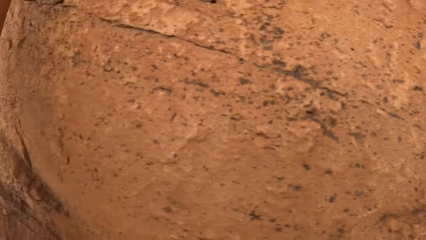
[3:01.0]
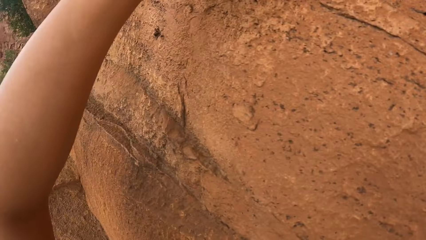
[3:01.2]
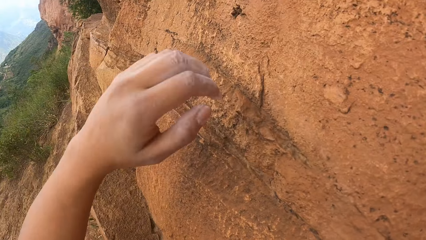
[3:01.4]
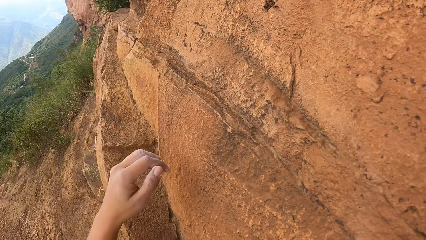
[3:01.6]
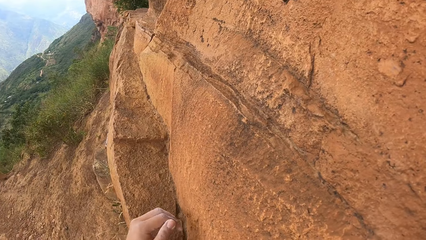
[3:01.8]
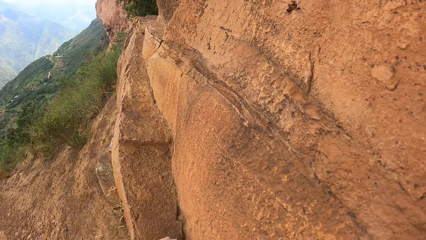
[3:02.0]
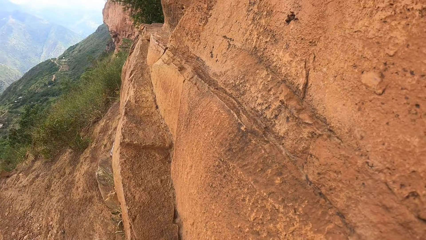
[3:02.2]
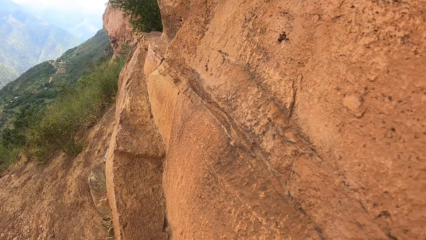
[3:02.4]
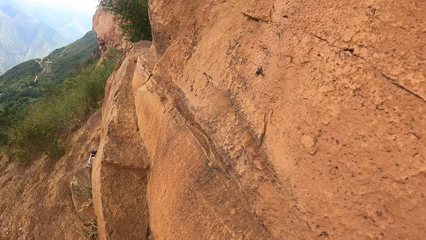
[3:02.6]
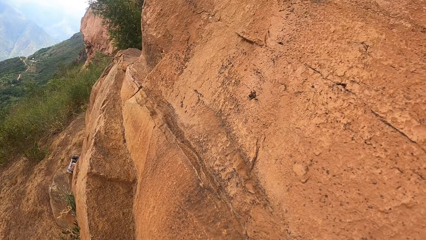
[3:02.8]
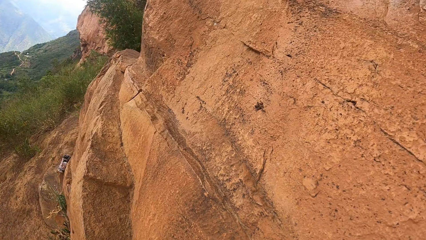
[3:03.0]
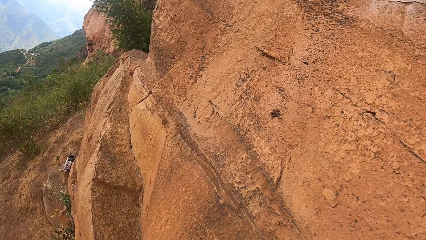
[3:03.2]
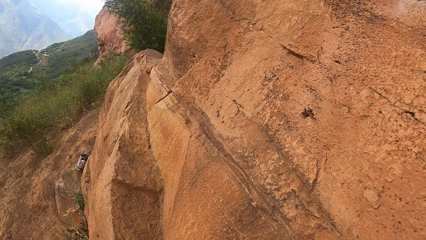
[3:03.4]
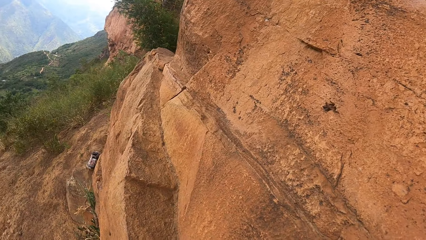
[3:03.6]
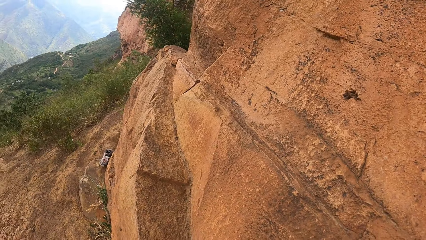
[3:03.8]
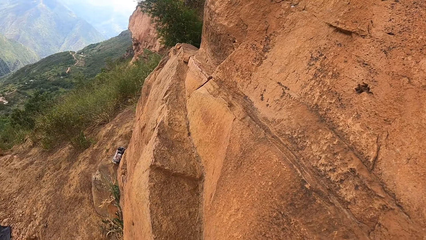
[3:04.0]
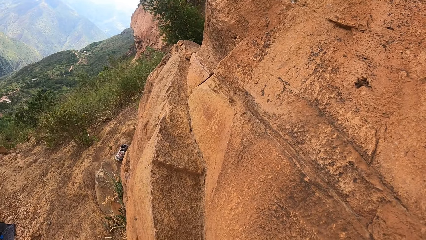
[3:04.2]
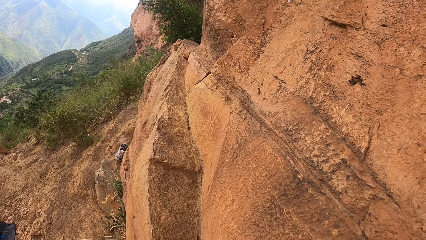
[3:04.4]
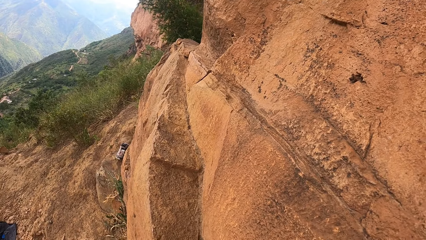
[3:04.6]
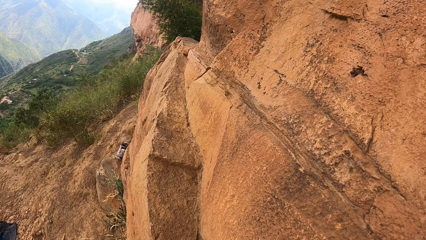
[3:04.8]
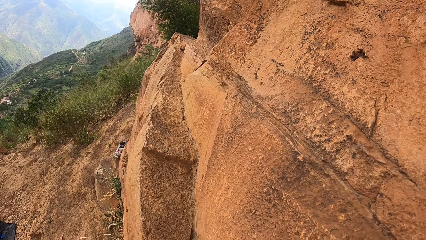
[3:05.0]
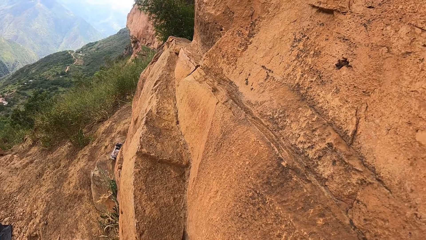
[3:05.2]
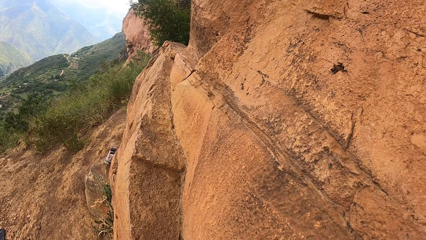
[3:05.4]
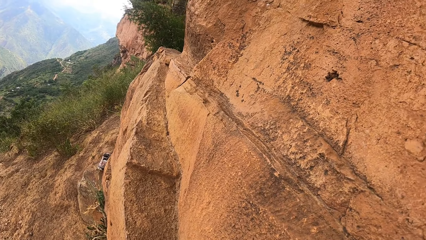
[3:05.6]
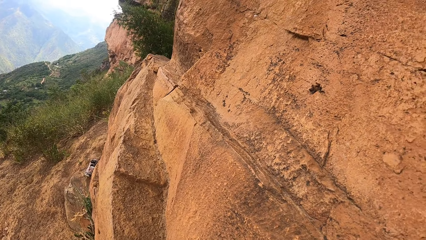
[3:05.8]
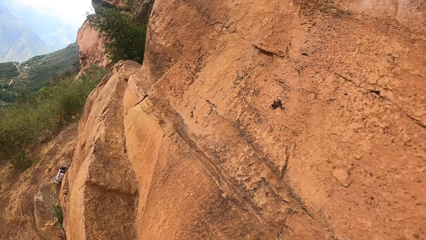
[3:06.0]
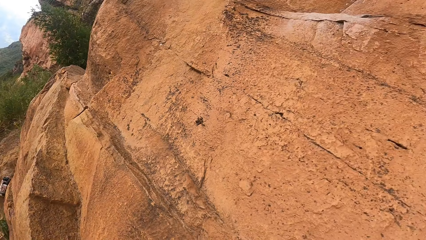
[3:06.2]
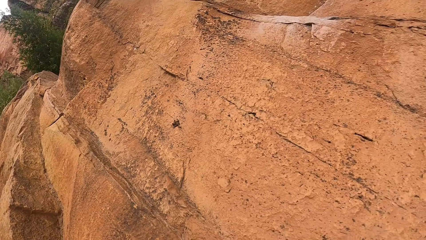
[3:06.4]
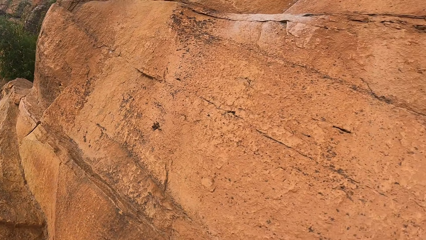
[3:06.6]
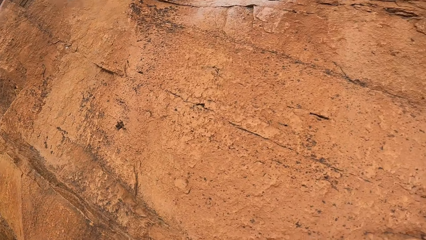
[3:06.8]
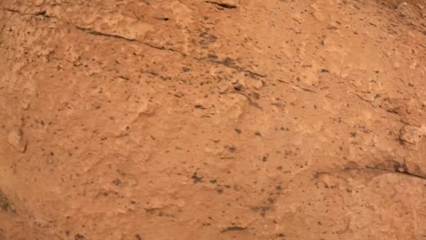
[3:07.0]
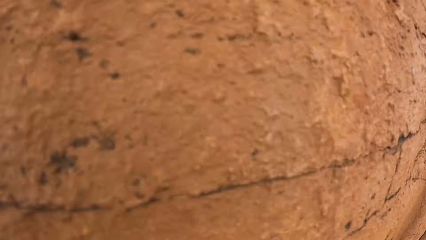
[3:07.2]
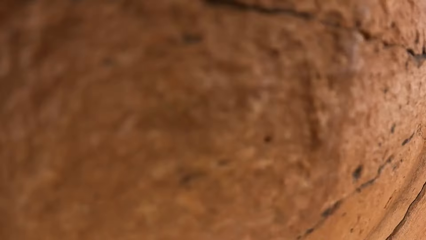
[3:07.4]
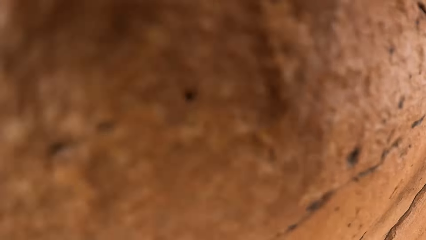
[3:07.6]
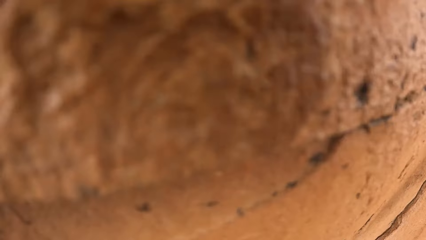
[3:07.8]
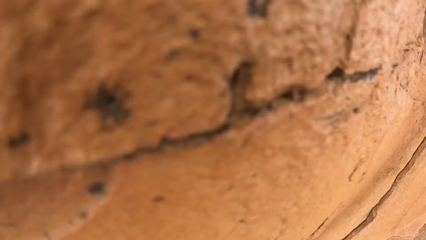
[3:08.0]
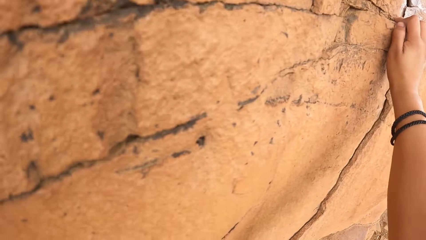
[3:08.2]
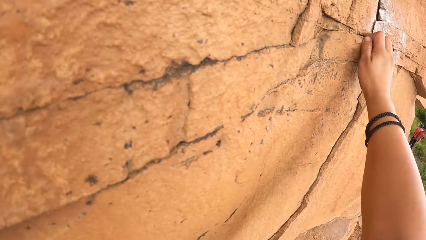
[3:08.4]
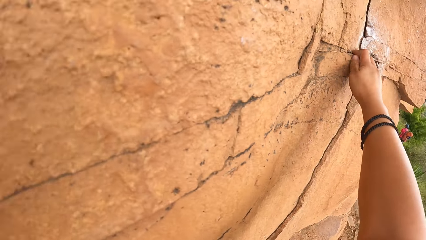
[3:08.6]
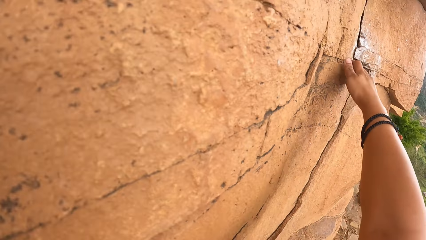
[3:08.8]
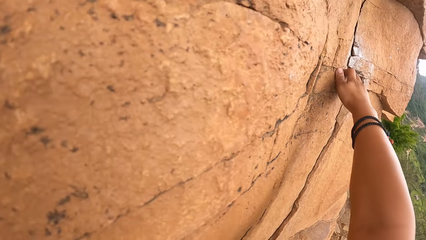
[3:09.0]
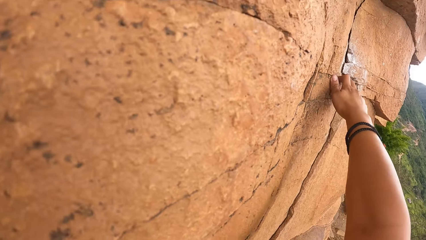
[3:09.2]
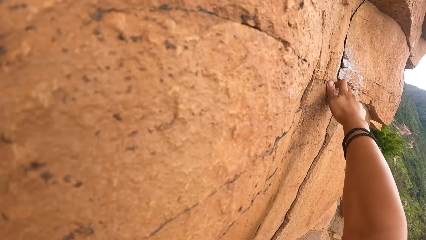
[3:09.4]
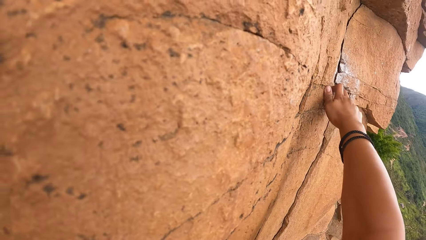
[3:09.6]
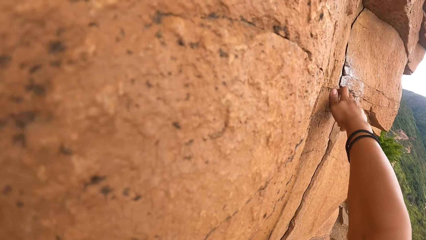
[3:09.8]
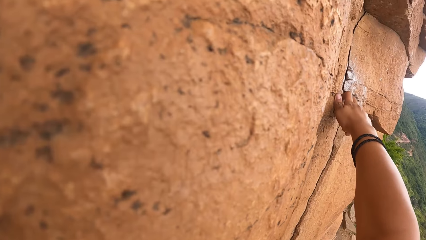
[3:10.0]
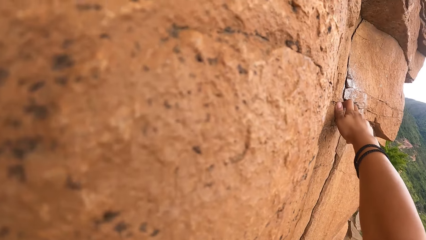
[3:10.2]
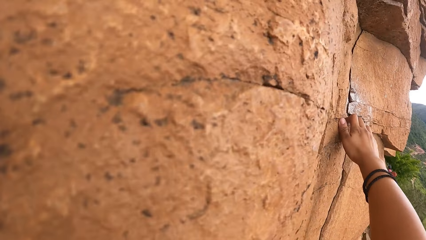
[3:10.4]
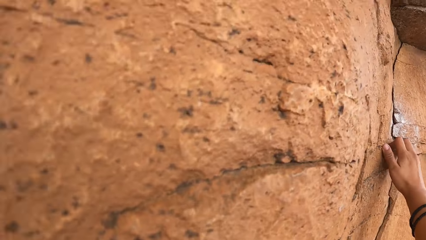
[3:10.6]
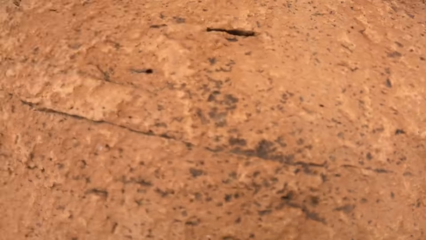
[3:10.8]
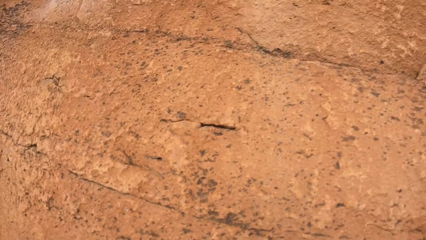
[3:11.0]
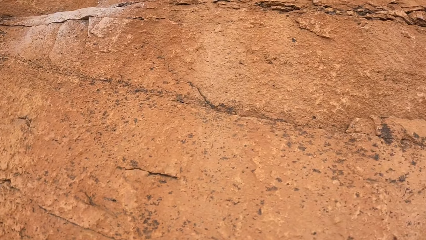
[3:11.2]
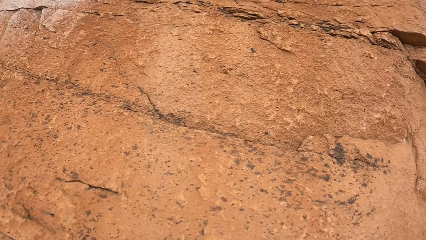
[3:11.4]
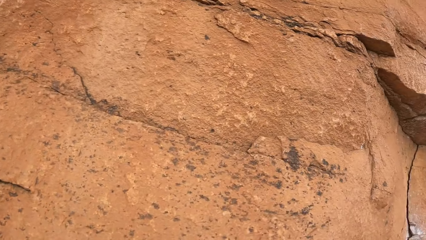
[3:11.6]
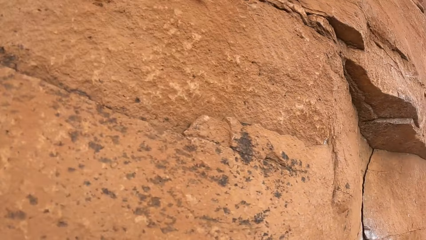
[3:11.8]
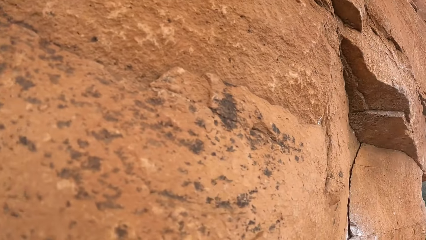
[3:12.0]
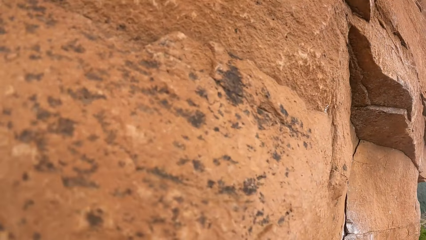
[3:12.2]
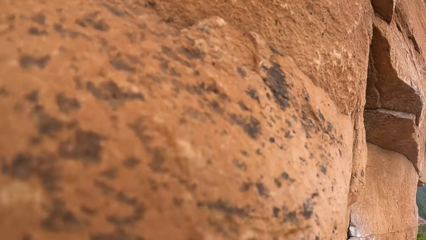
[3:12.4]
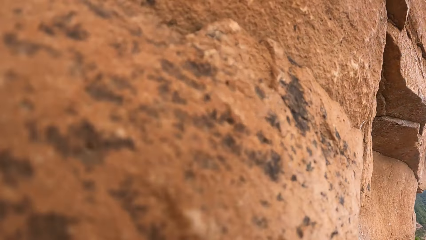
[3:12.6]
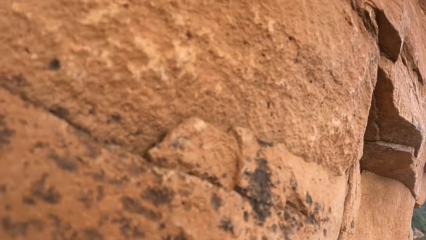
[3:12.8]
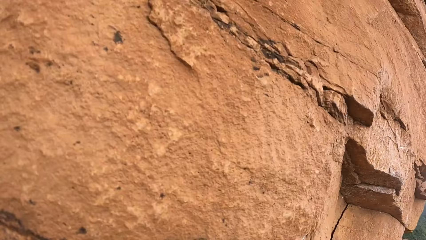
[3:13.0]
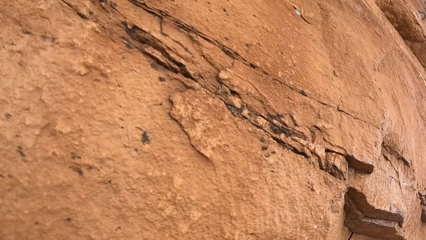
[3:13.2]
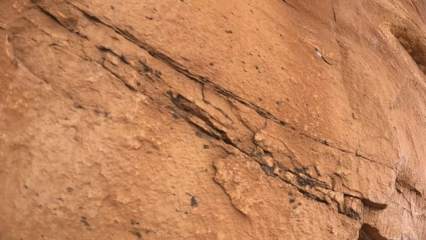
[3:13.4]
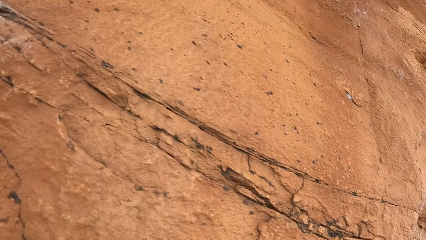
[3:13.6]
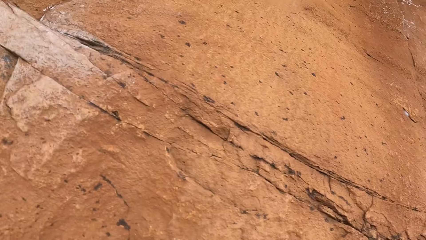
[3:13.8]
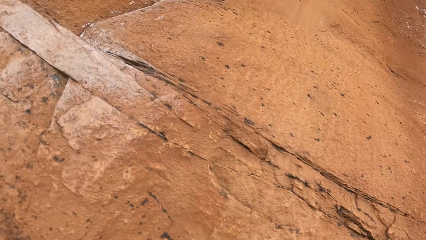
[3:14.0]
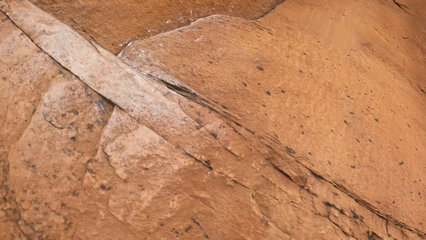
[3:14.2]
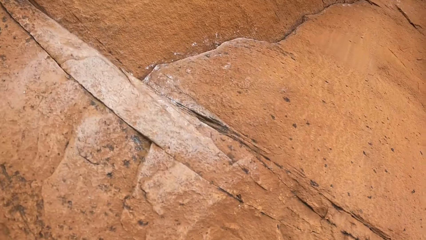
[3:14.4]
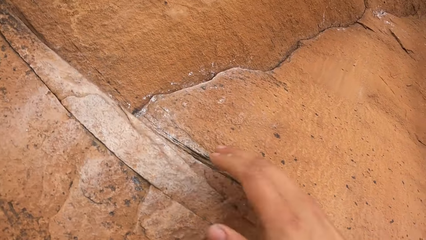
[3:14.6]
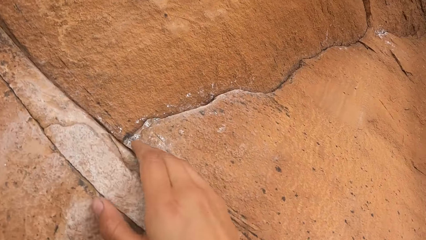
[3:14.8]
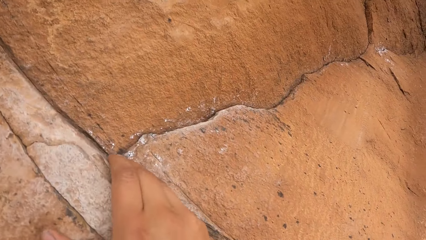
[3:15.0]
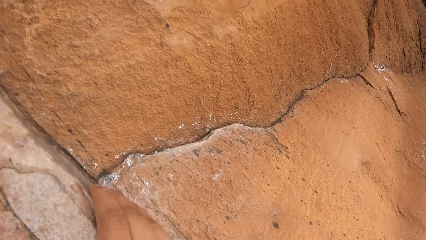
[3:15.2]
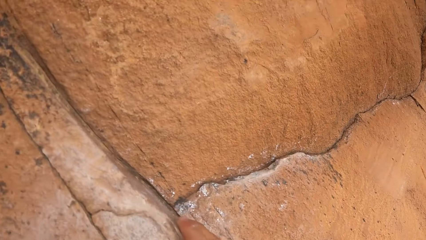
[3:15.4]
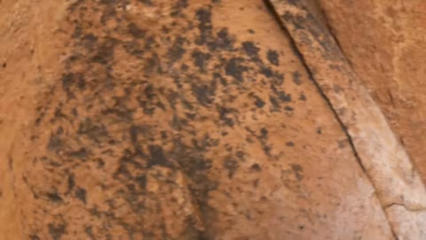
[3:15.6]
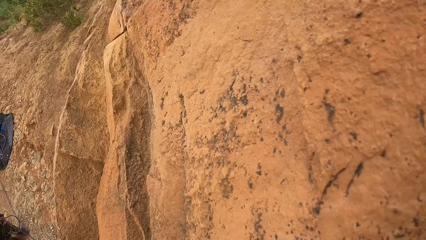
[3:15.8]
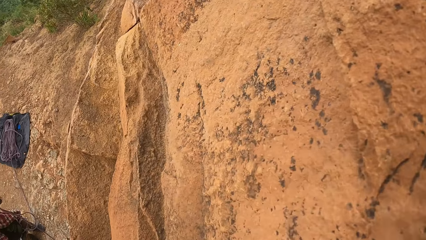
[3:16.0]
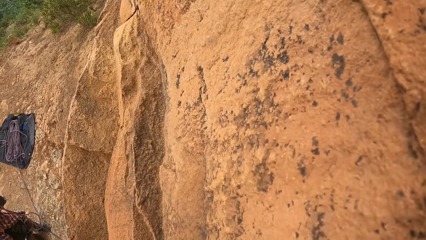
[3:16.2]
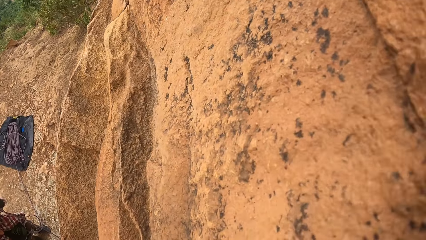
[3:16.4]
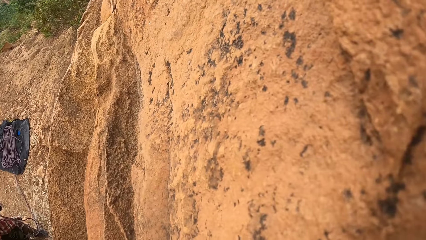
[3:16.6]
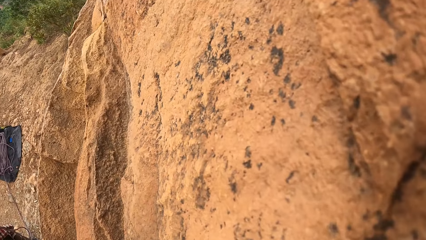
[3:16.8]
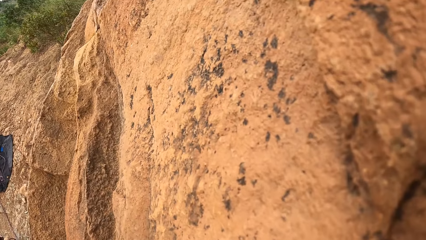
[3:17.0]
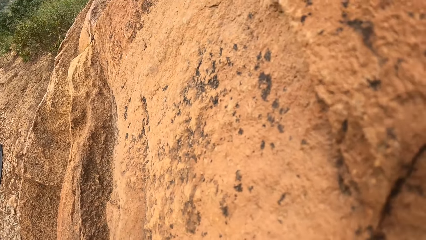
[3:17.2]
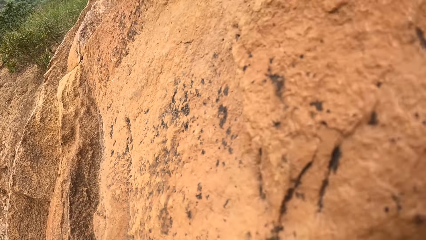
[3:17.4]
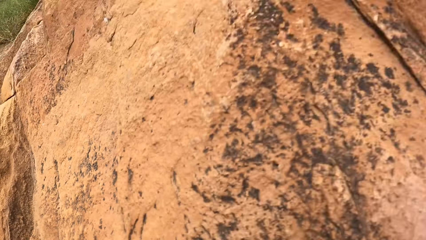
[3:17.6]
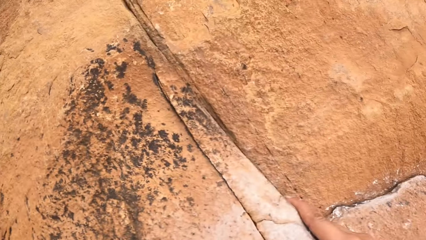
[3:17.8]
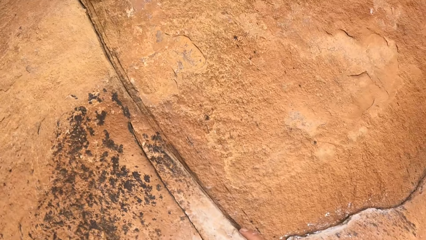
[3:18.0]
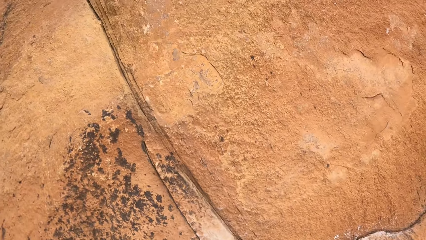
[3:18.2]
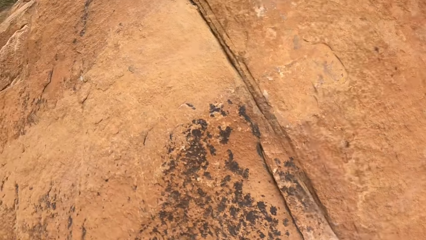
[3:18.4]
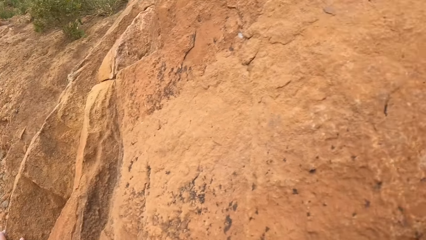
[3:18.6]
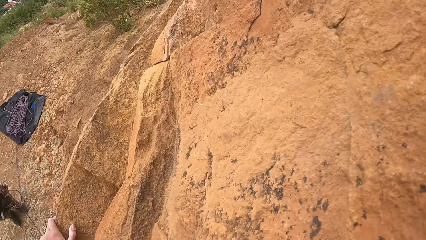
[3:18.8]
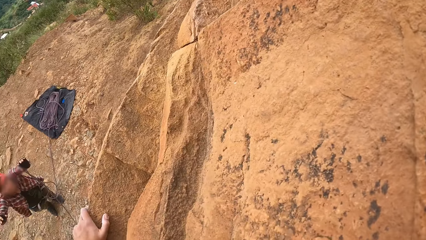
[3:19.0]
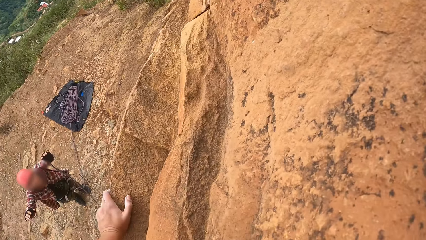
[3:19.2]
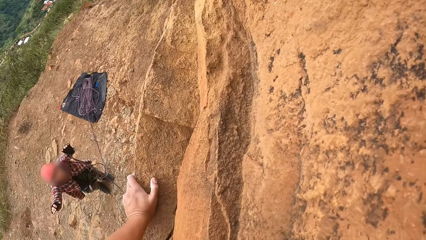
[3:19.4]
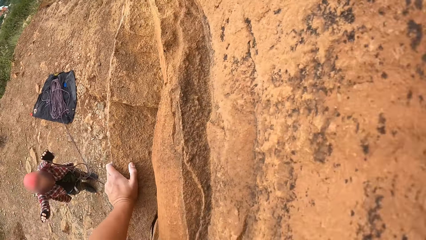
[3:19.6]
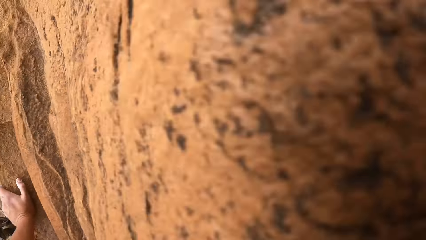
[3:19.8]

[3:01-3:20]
The camera wearer looks around the mountain. They climb the mountain.
